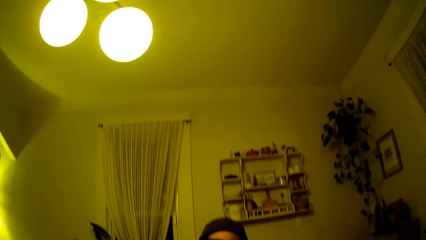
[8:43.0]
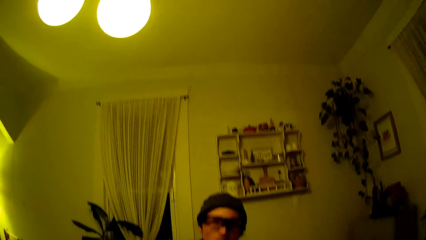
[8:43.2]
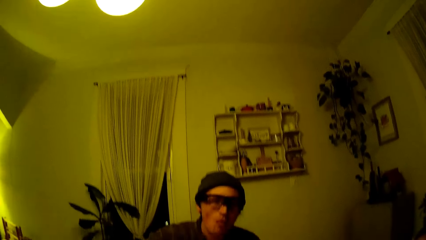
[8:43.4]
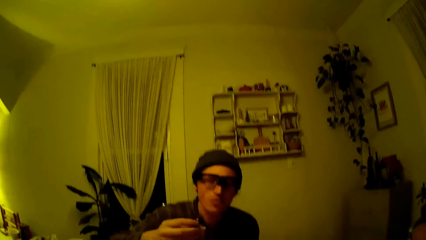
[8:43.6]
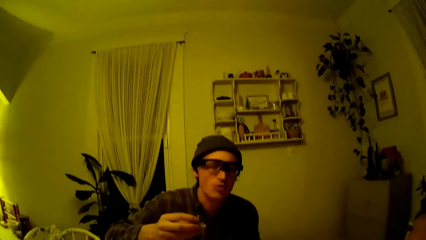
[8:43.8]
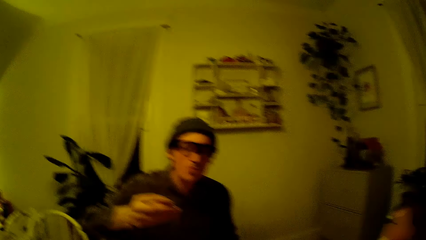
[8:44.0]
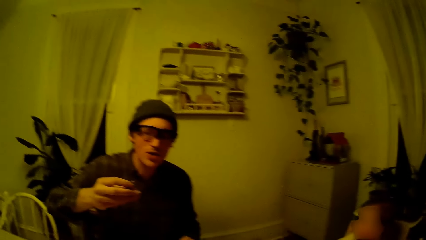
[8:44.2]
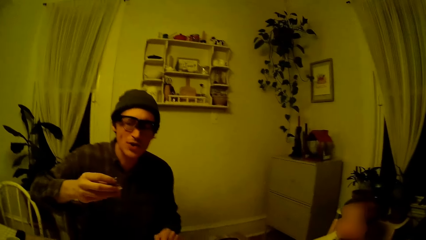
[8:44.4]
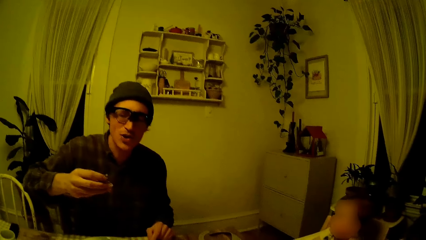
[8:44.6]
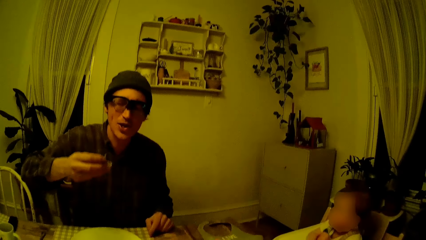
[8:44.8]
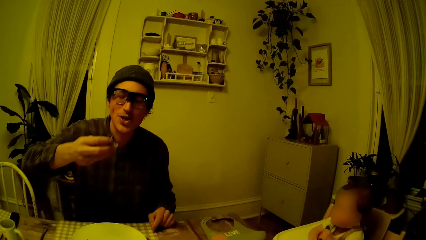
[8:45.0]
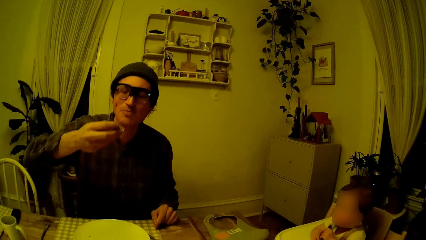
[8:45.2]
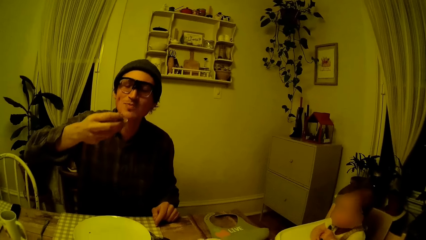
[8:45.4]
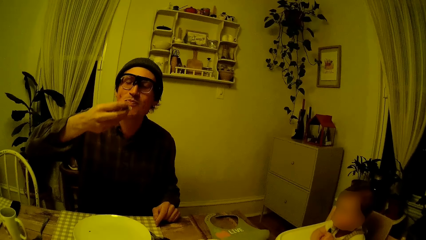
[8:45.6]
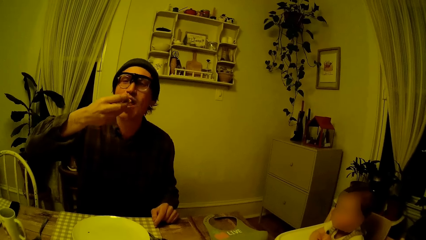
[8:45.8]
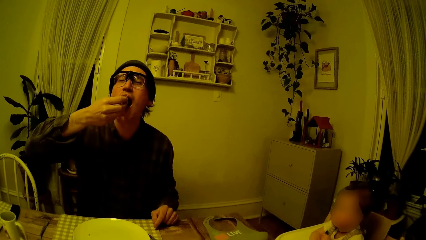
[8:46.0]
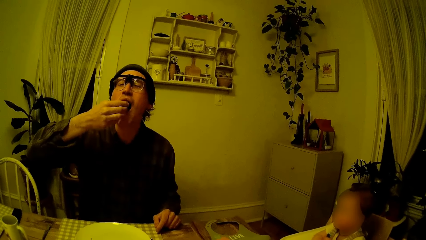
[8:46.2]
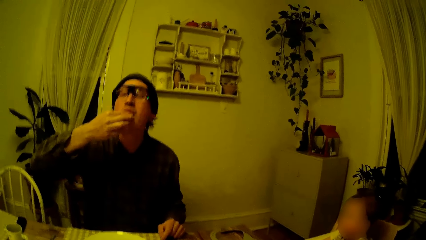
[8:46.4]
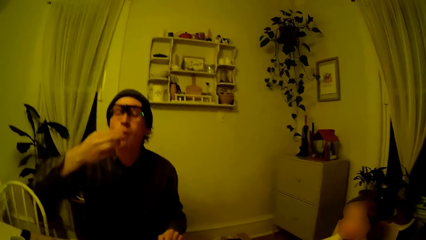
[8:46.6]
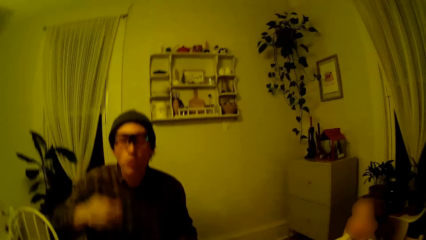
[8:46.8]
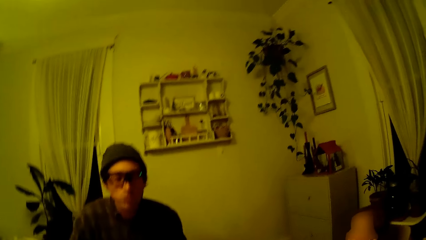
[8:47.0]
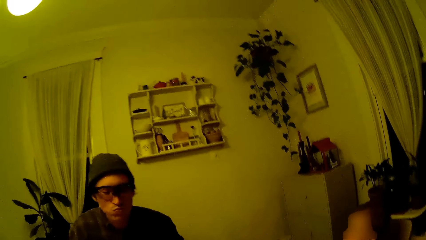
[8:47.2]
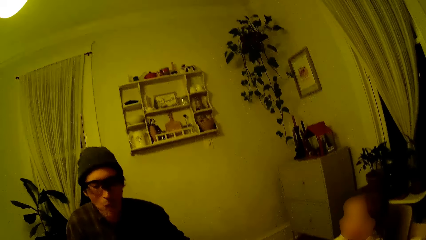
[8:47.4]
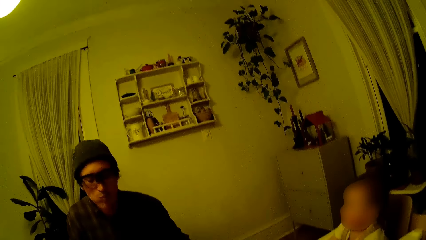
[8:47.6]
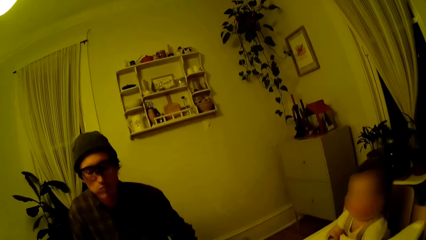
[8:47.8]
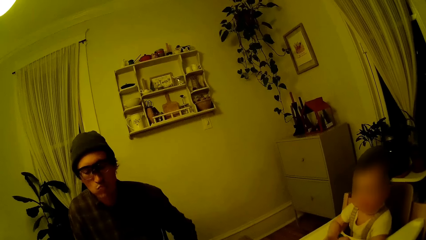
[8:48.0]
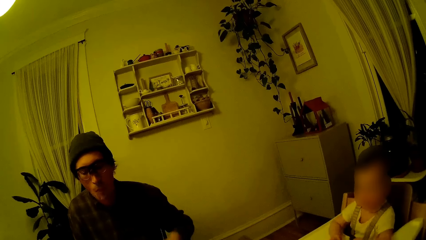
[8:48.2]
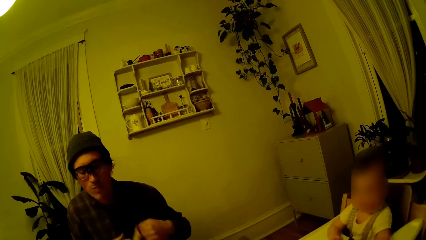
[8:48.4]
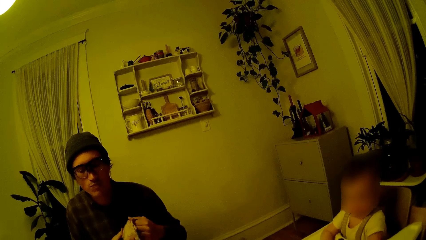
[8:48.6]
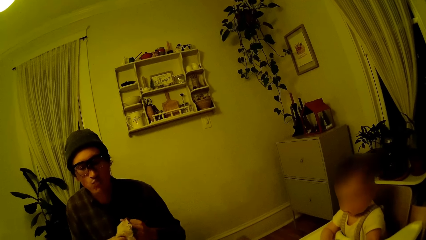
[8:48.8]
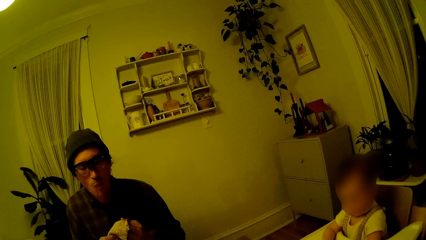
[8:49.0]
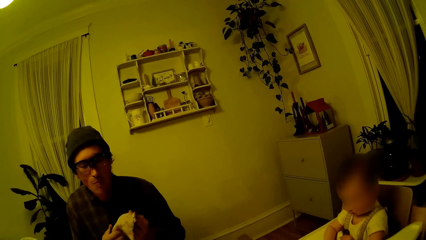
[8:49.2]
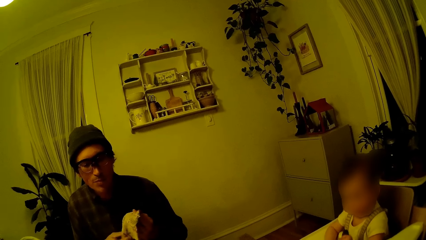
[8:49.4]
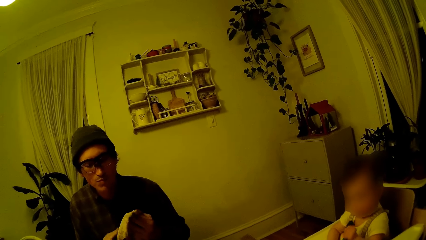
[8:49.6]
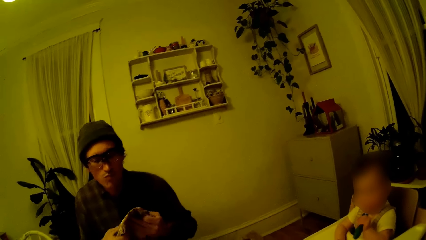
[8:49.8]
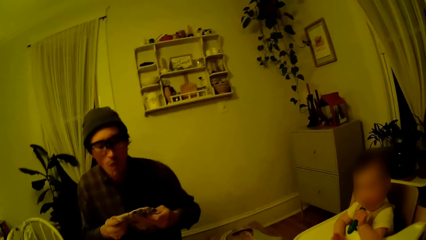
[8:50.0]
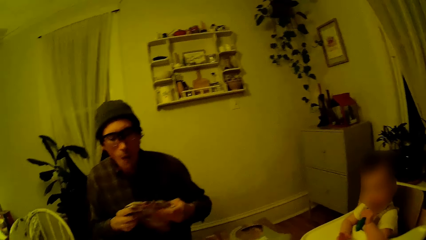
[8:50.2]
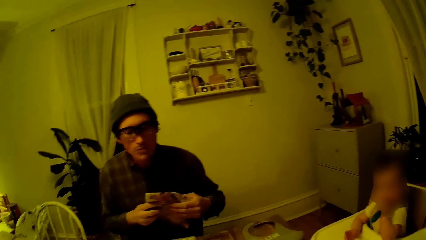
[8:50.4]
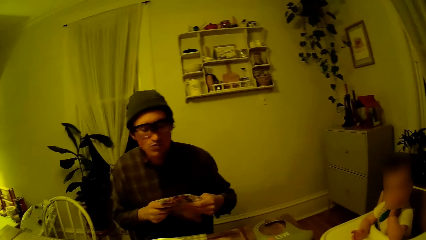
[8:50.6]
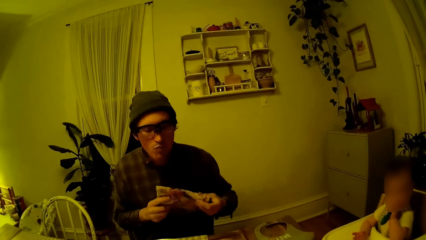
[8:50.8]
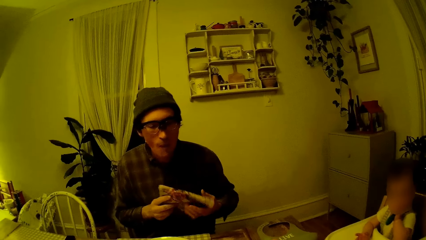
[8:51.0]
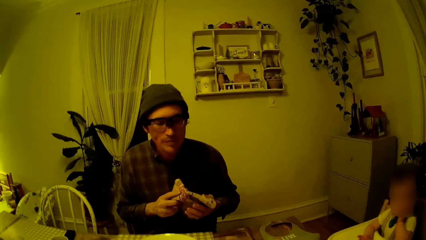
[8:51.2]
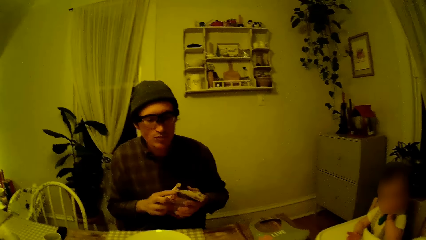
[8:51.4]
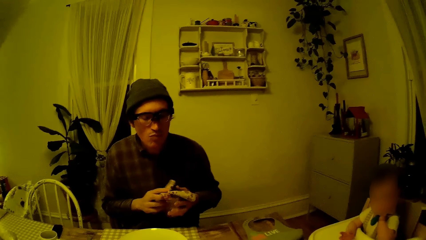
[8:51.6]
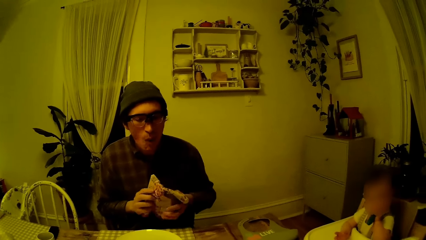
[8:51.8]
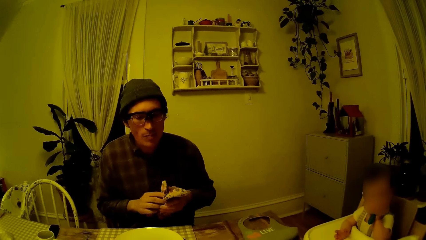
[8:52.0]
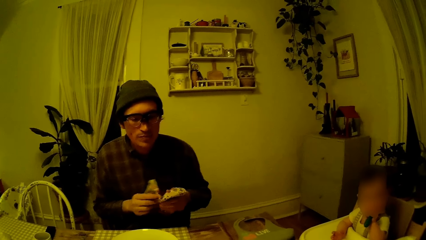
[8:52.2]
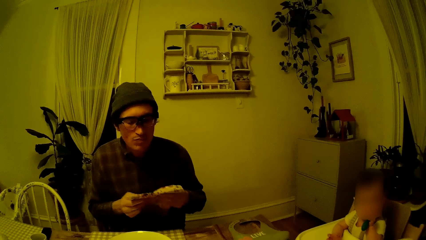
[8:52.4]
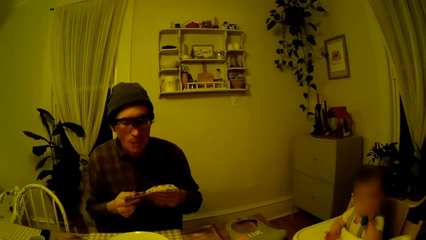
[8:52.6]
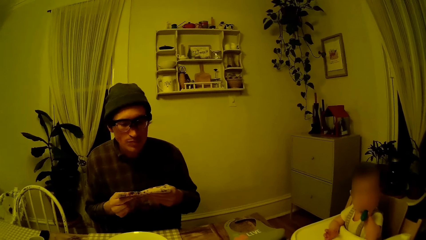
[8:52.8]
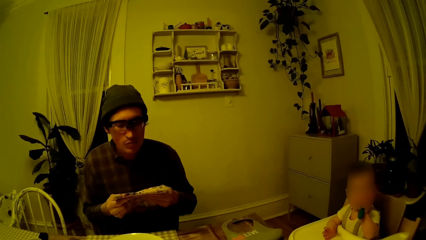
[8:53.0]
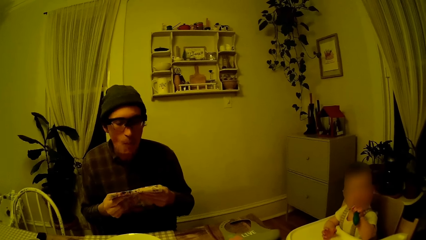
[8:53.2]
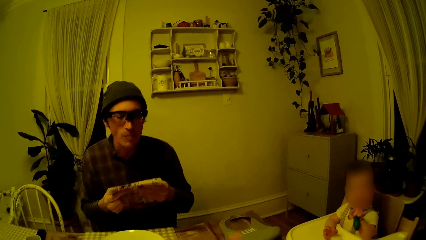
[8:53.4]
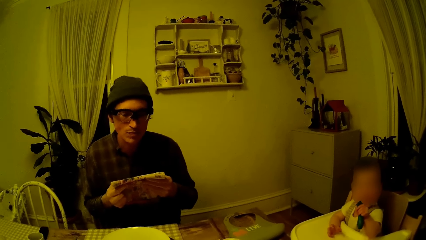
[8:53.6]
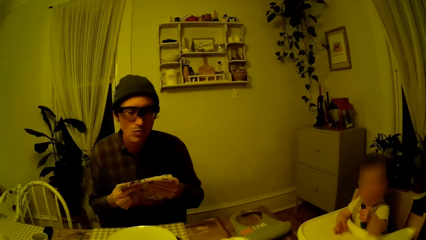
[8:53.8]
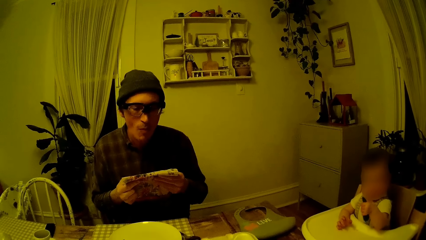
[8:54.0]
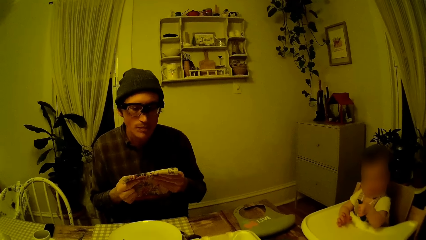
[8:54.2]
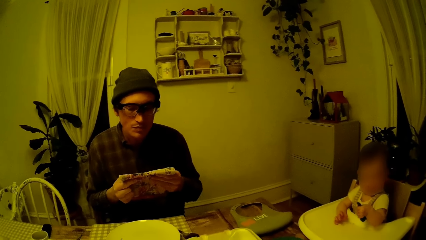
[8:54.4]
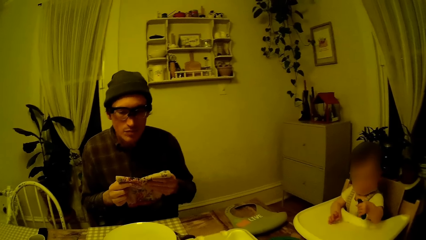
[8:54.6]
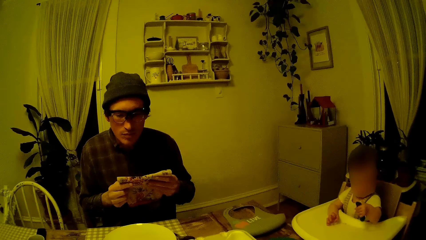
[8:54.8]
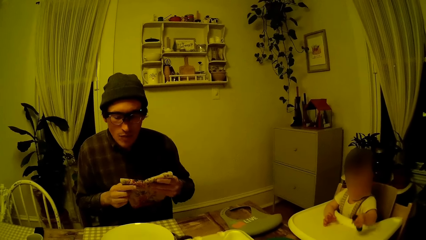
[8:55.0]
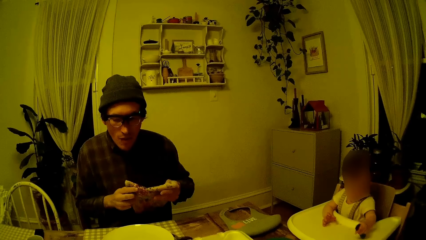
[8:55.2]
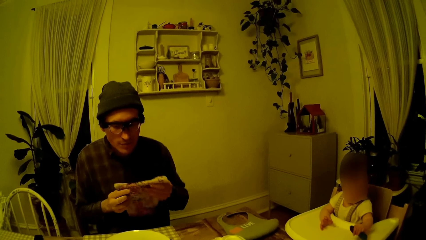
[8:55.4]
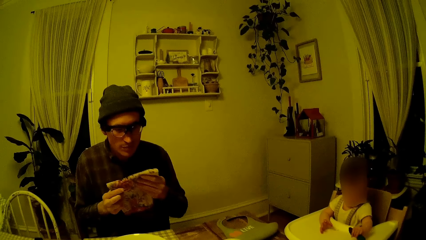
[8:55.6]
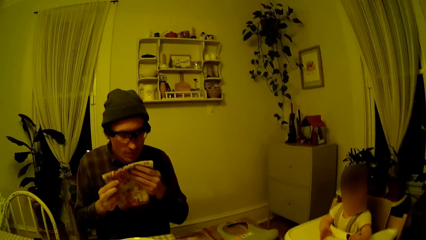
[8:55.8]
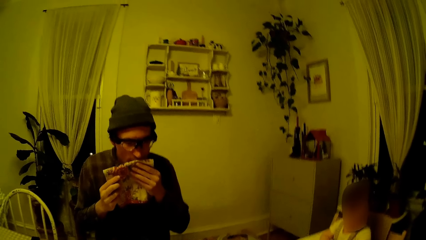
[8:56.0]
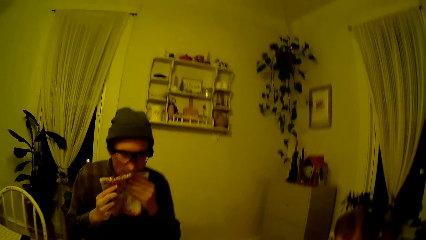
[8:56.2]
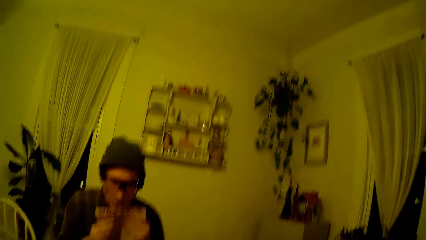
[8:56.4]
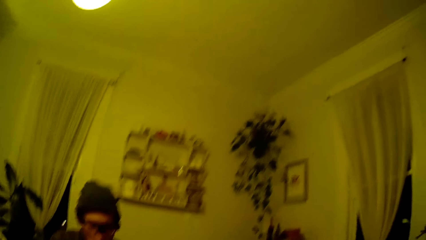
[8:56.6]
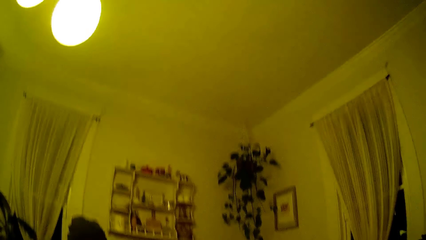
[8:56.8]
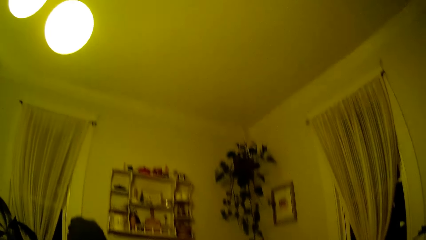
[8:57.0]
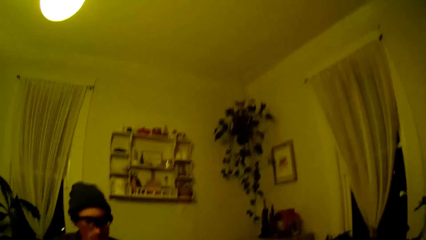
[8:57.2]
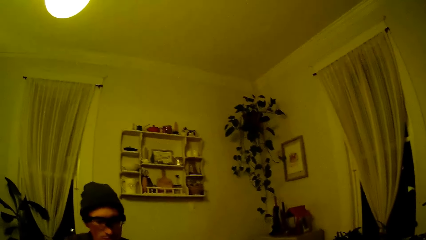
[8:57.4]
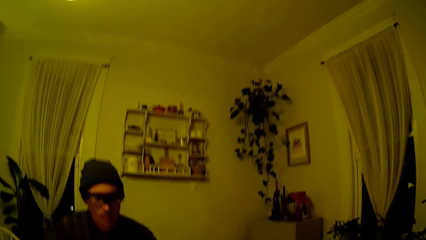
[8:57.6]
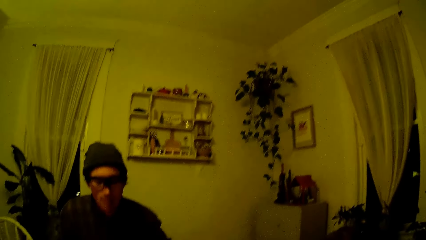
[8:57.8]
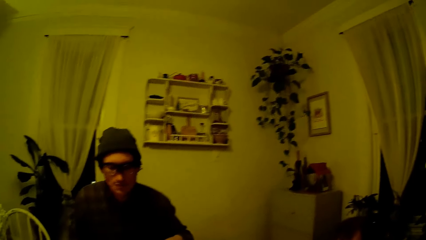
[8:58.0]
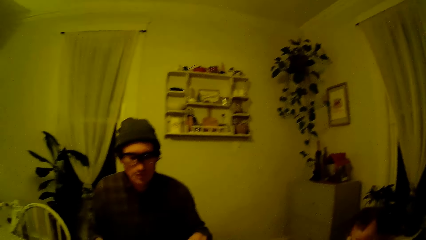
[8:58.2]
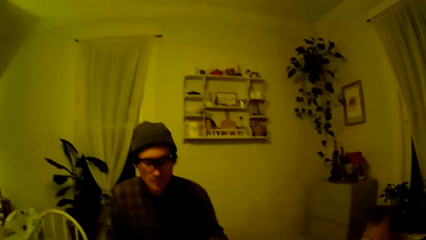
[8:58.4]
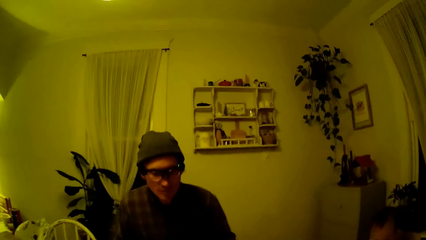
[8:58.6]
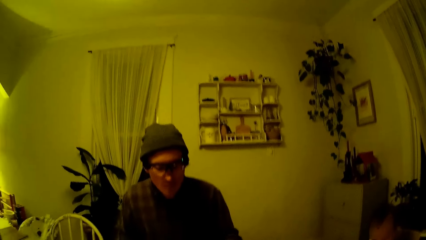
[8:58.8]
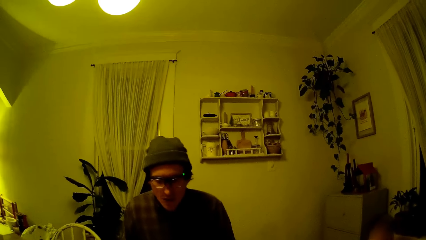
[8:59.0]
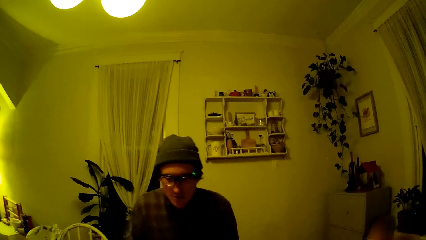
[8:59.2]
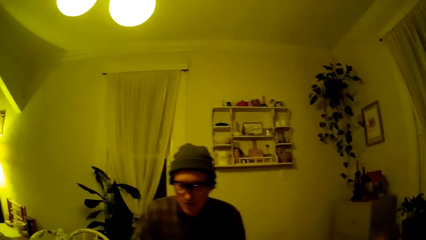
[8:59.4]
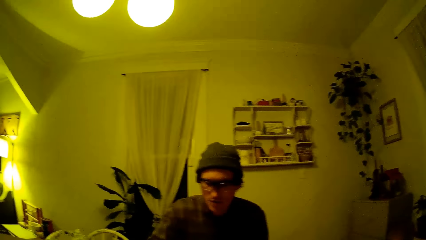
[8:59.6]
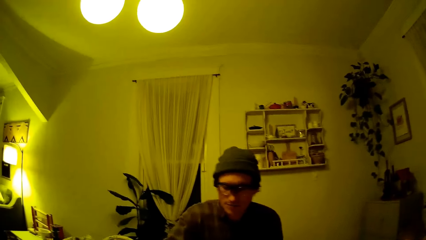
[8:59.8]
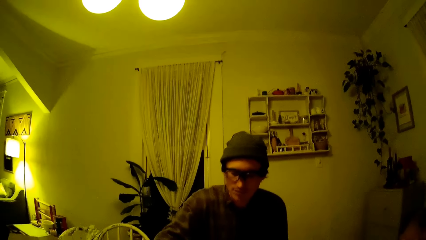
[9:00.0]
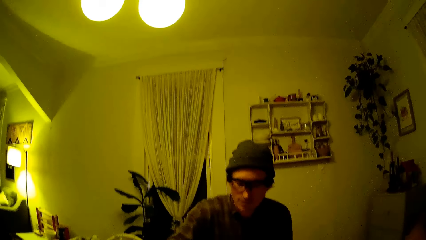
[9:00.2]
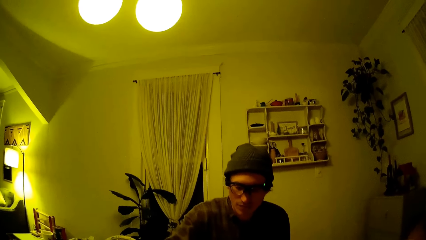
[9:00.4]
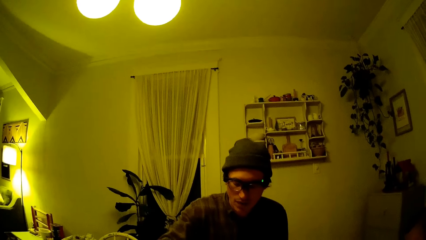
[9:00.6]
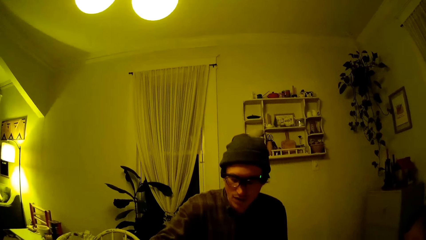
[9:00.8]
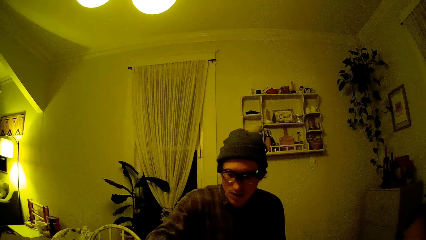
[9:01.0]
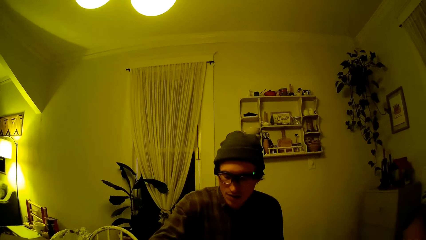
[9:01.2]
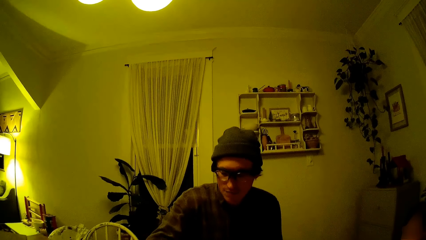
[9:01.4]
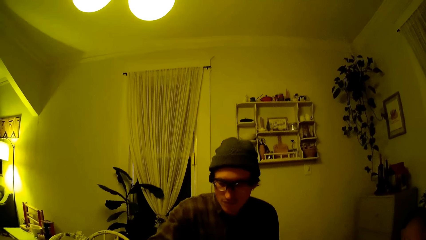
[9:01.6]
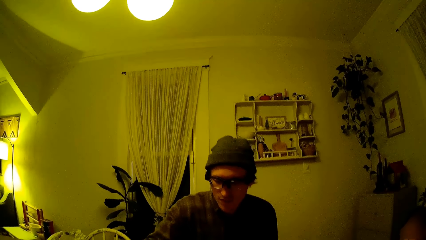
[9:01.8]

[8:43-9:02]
The man eats the samosa in his right hand. The man wipes both hands on the table napkin. The man folds a chapati. The man wipes his mouth with the table napkin with both hands.
